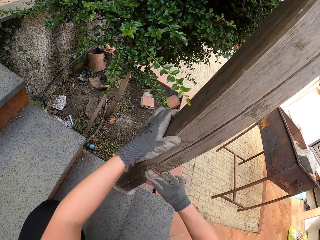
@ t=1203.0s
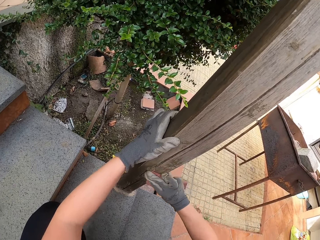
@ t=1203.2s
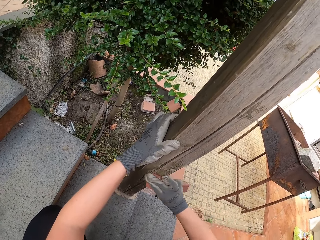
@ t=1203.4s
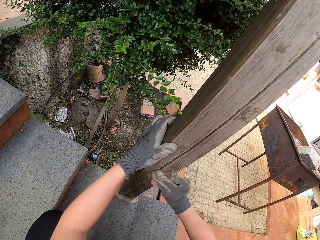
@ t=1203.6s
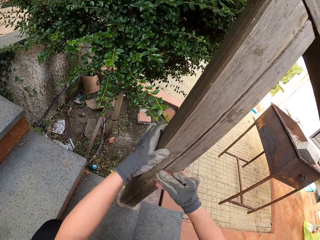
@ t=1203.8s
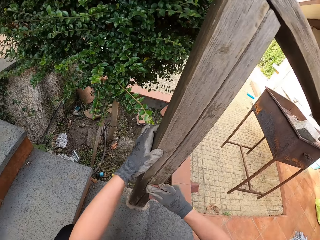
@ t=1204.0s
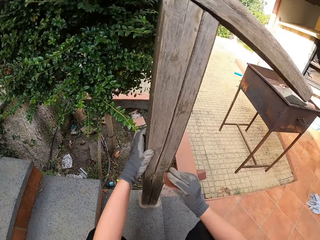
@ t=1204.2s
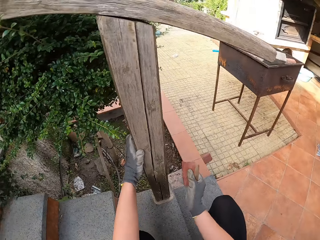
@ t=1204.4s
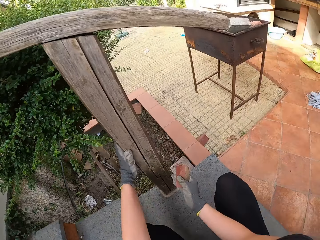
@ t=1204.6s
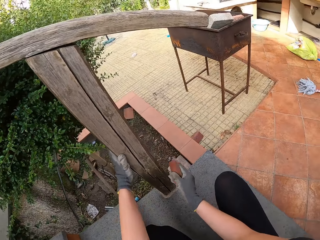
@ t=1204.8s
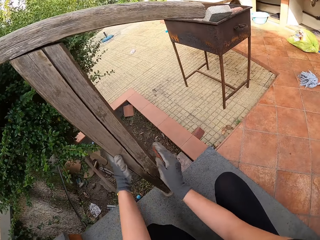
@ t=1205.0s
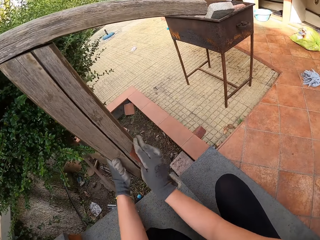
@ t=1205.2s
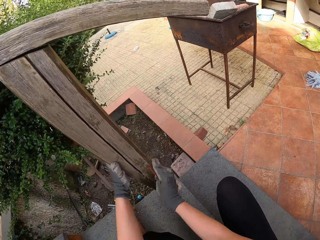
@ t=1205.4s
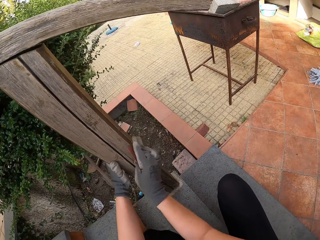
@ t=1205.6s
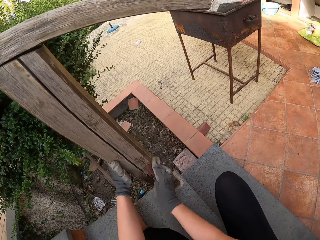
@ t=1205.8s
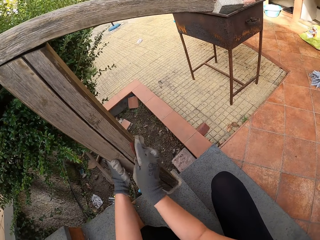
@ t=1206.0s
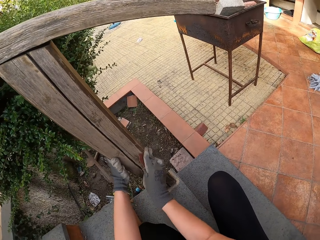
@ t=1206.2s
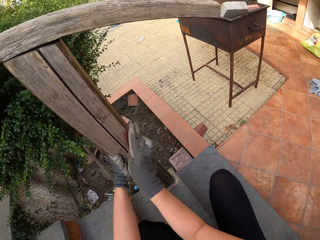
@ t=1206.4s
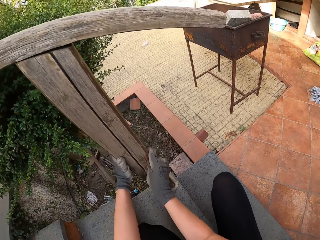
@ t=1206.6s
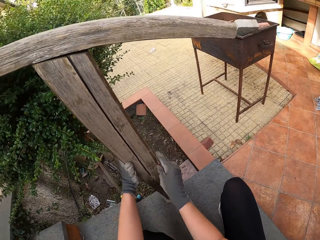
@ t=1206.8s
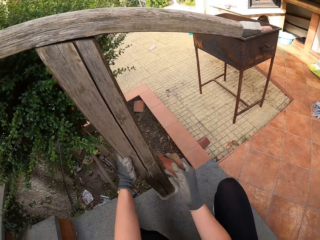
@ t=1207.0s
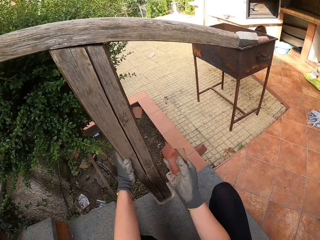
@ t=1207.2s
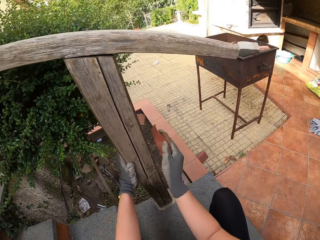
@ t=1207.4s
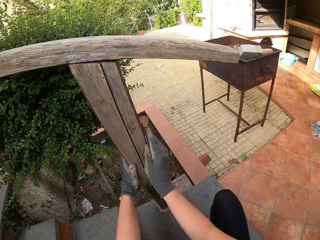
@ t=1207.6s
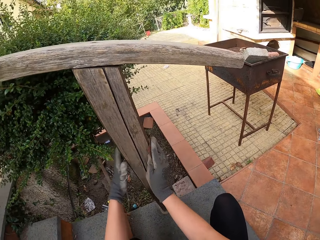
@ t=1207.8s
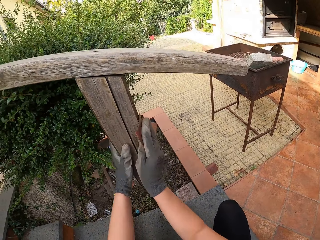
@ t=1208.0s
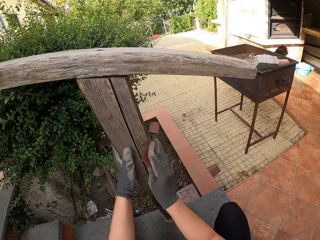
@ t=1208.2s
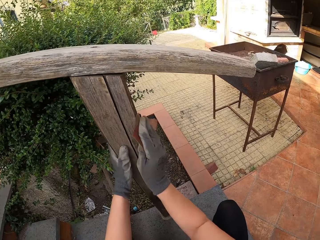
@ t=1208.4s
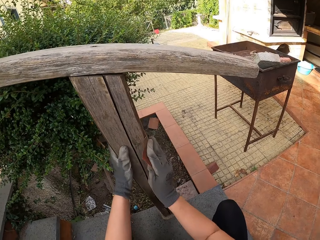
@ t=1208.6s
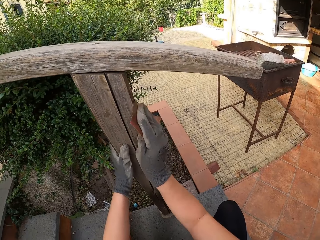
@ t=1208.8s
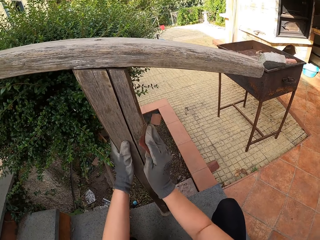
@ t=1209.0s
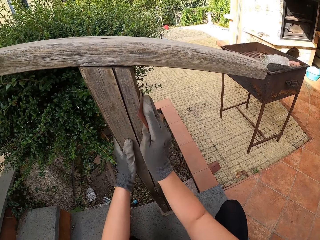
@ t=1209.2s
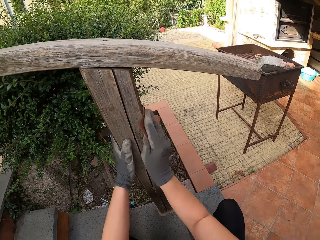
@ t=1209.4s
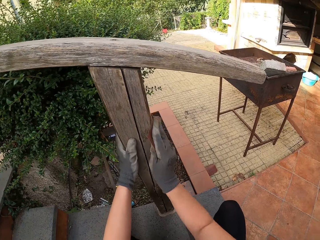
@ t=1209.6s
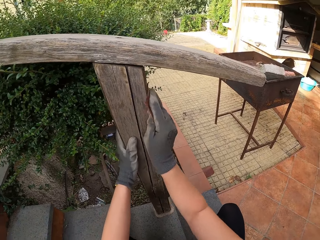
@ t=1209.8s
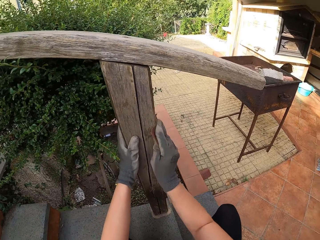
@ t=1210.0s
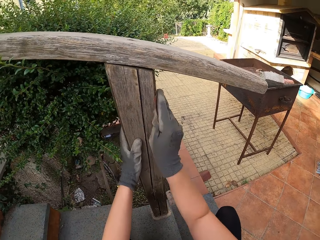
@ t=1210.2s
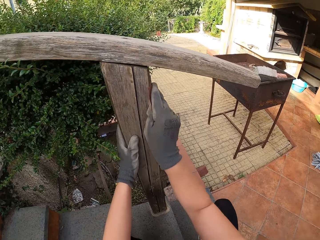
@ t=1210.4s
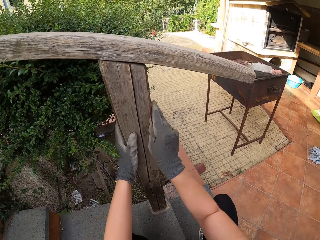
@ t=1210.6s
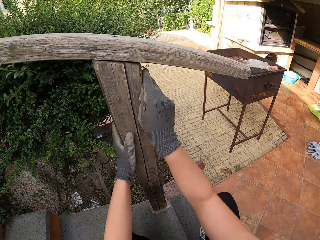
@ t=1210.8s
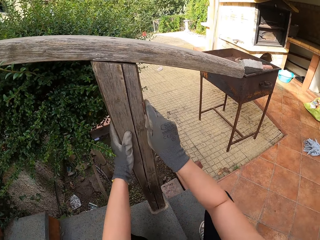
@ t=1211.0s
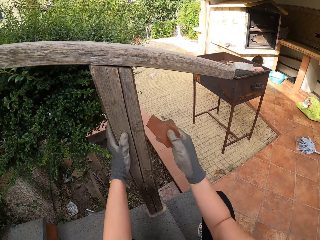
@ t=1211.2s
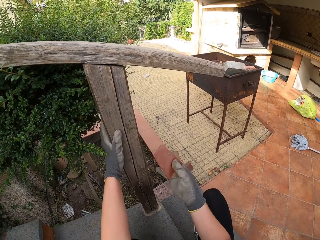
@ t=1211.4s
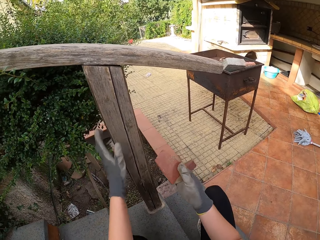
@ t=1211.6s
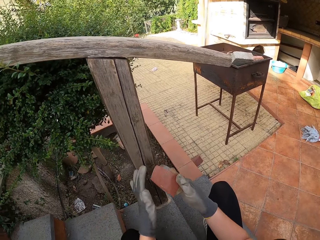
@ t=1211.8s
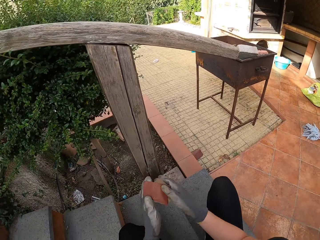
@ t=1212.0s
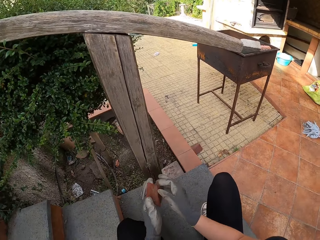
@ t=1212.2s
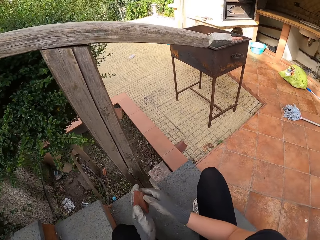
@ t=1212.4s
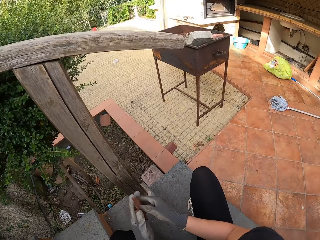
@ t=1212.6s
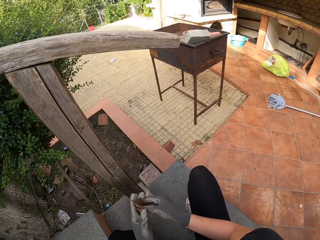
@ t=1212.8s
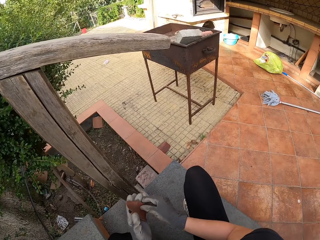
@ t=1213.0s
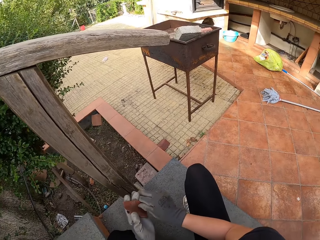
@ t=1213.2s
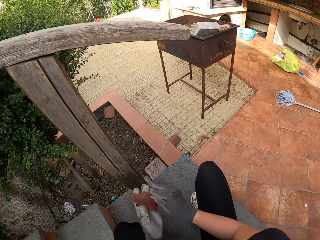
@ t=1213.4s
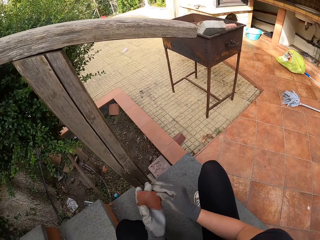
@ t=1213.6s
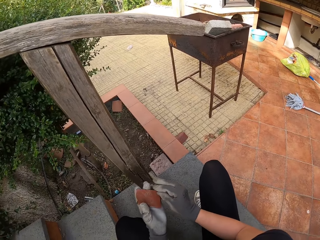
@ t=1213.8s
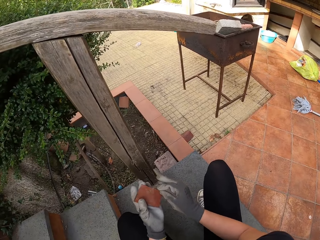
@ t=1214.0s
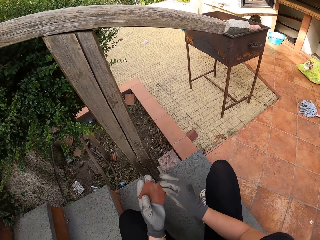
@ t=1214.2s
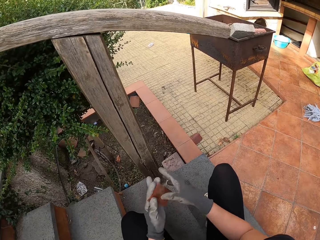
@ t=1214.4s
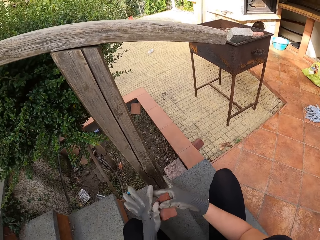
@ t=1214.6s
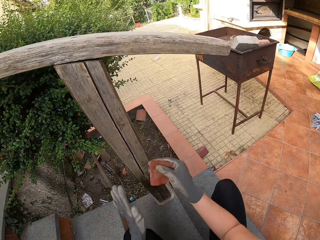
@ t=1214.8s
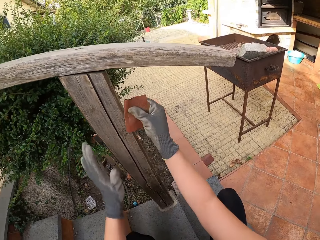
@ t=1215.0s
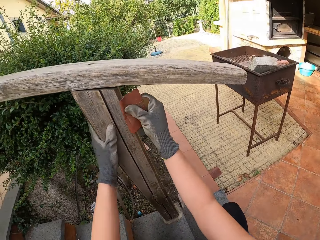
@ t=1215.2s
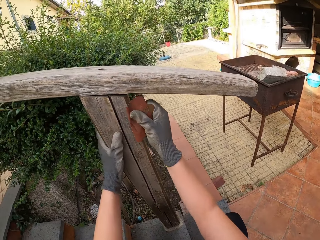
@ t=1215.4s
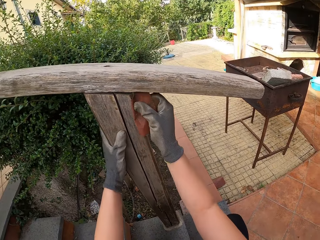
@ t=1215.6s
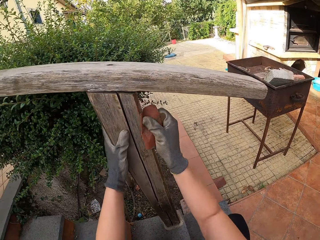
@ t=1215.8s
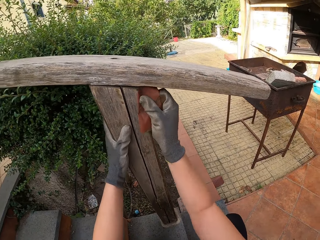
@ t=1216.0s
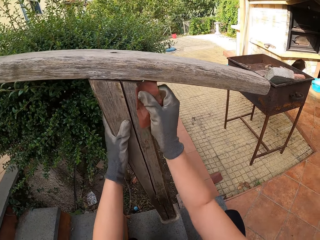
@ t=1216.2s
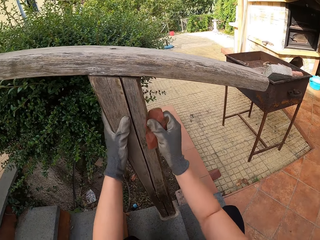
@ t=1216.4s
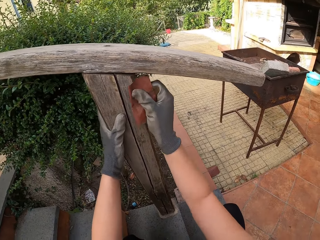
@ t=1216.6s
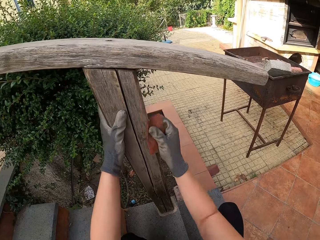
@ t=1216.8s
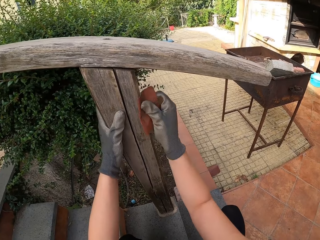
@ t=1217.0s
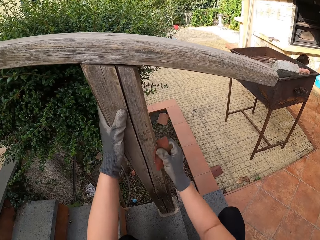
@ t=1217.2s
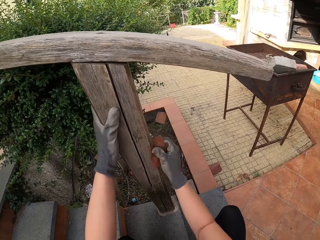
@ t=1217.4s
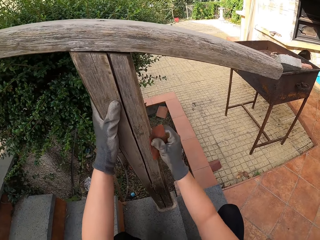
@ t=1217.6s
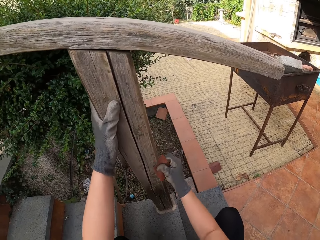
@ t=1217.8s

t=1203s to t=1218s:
The camera wearer holds the sandpaper with both hands. They hold the sandpaper. They smoothen the wooden rail.

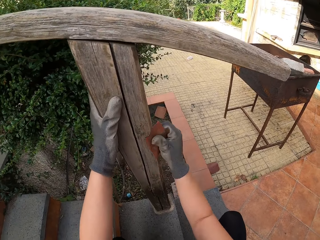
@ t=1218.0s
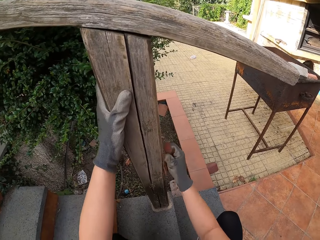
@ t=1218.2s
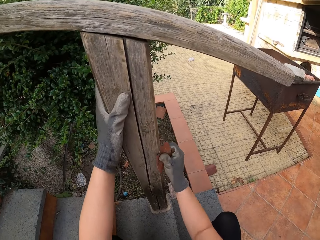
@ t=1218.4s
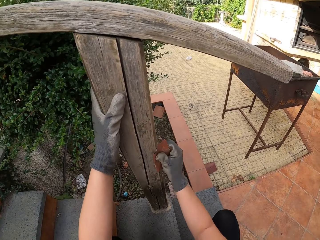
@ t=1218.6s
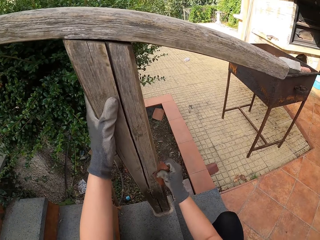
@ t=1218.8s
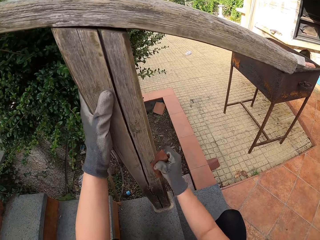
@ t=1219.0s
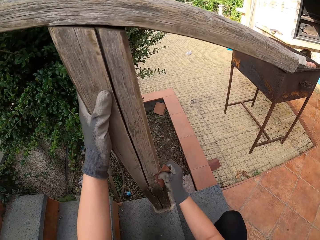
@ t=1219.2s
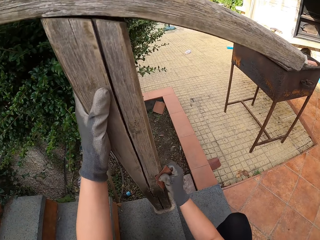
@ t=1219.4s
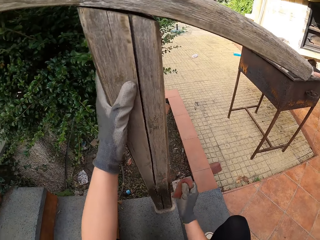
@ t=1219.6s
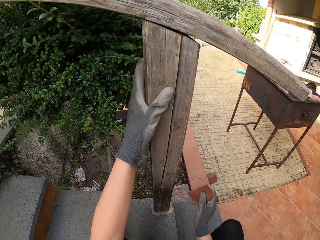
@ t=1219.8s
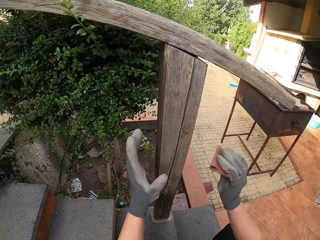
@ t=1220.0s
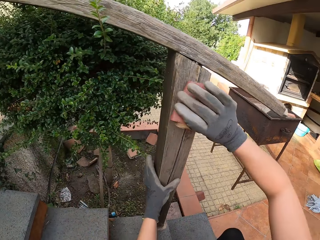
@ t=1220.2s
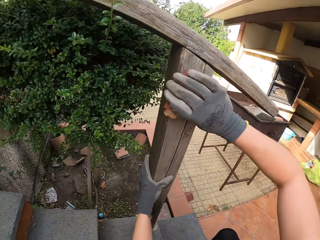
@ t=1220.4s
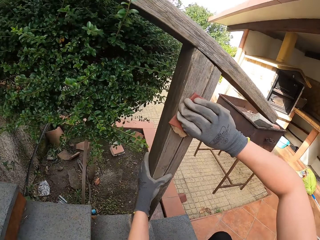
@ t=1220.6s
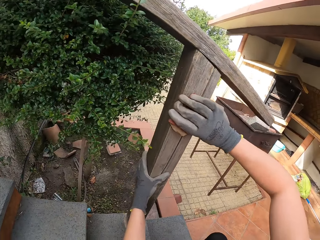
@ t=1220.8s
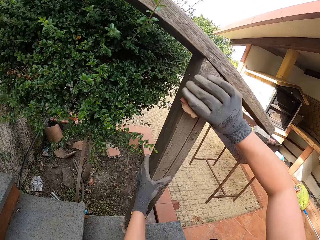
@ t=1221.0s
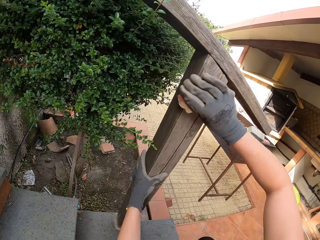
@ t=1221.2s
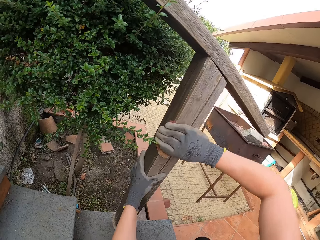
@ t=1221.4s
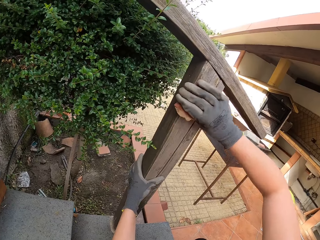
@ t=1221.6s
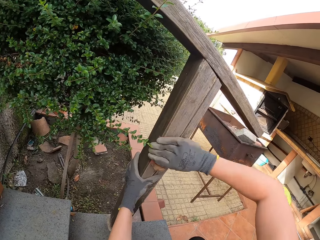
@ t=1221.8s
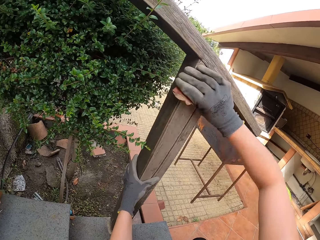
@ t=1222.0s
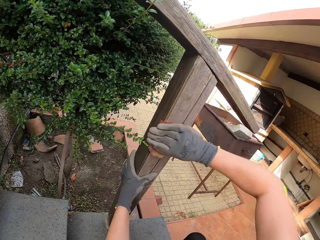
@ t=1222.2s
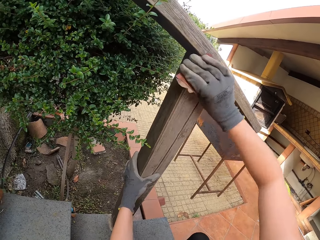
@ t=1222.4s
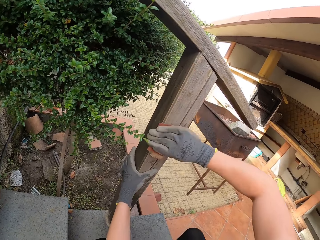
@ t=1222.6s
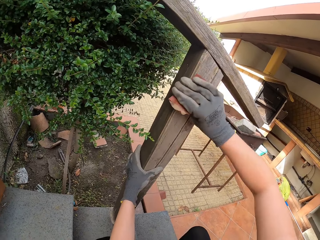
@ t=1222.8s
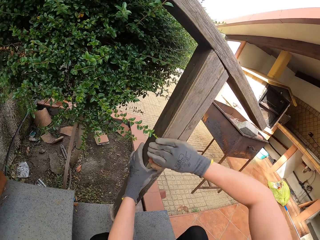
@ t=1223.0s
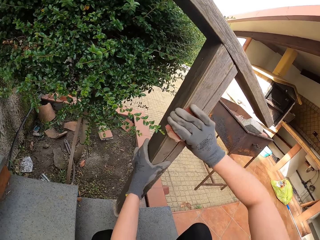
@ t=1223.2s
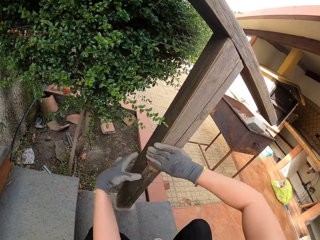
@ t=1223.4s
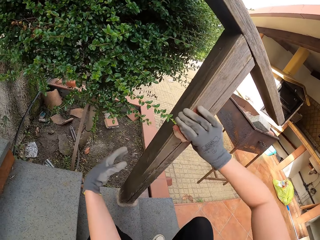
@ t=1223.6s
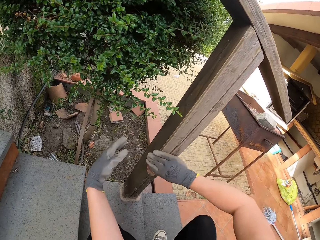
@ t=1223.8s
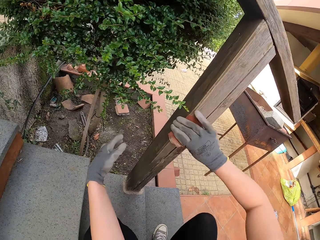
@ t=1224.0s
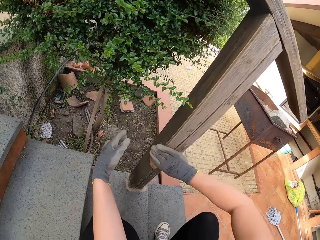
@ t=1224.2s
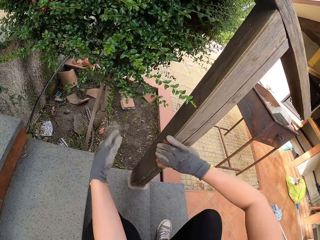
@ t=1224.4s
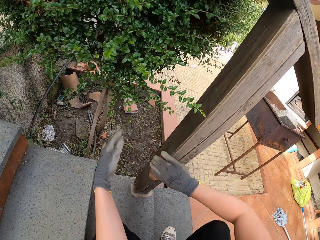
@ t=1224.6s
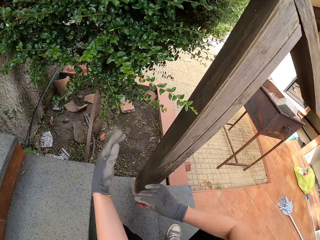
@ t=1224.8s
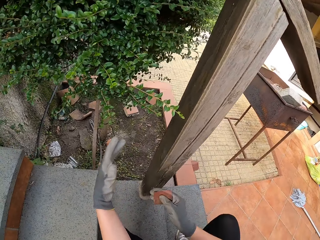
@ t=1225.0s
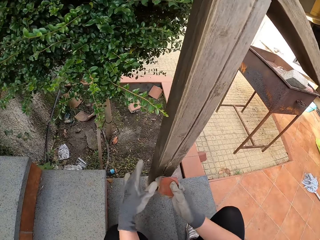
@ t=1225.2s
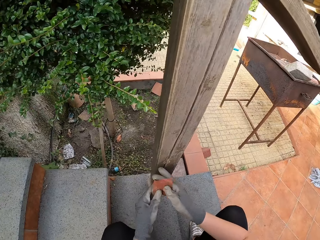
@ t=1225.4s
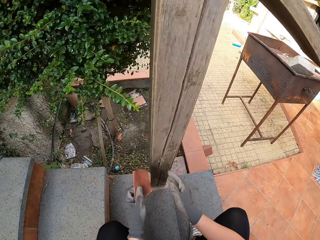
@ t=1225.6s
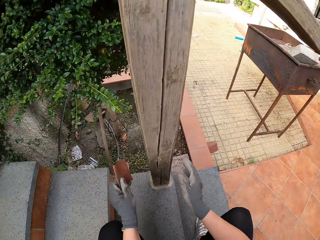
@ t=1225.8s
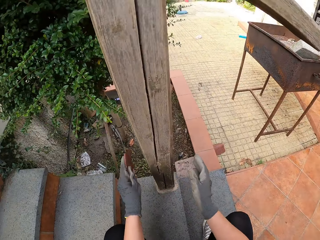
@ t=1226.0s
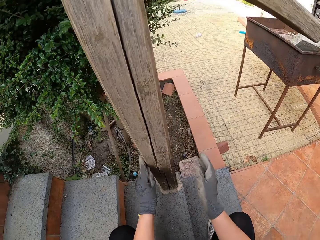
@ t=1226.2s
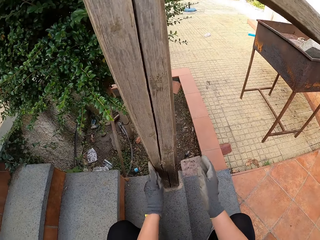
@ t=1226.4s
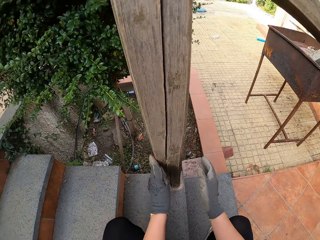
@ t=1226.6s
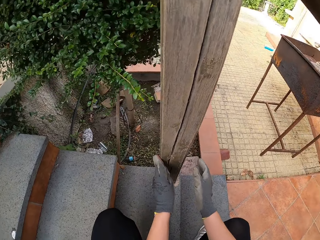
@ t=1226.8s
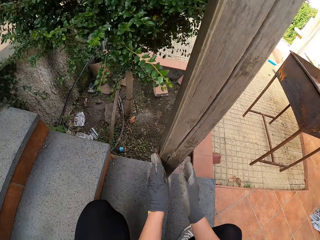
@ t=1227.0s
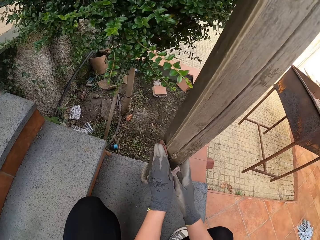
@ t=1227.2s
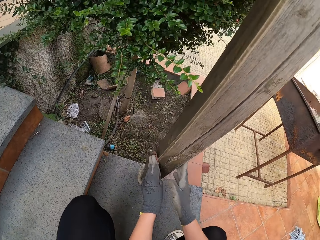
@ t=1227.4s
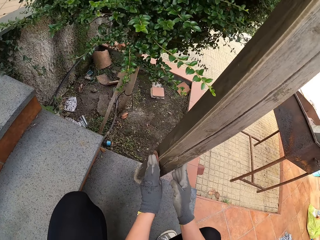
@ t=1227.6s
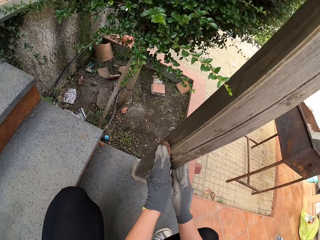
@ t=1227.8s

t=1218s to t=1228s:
The camera wearer holds the sandpaper with the other hand. They scrub the staircase handle with the sandpaper.
